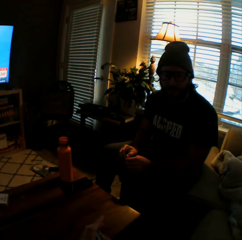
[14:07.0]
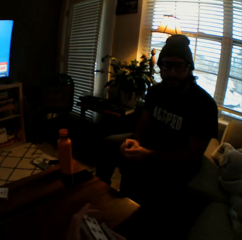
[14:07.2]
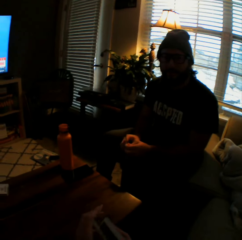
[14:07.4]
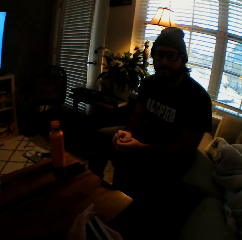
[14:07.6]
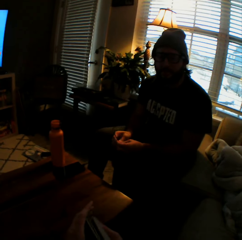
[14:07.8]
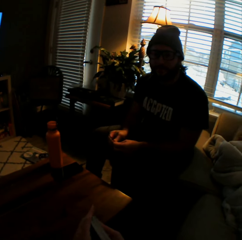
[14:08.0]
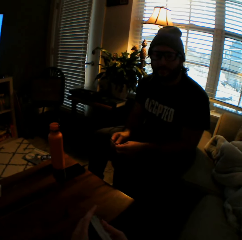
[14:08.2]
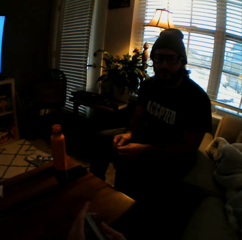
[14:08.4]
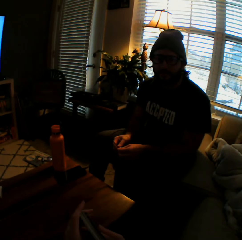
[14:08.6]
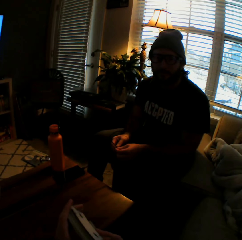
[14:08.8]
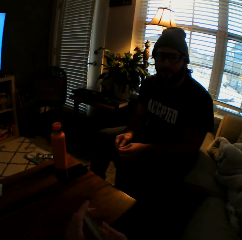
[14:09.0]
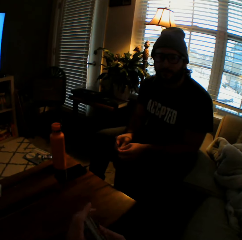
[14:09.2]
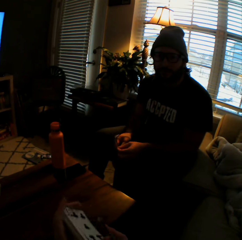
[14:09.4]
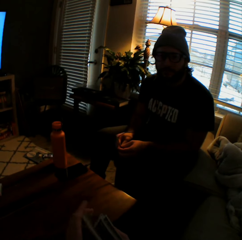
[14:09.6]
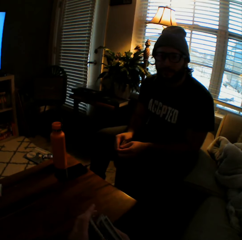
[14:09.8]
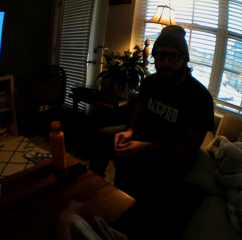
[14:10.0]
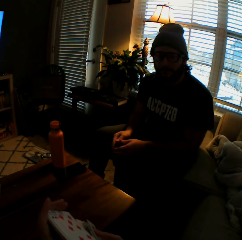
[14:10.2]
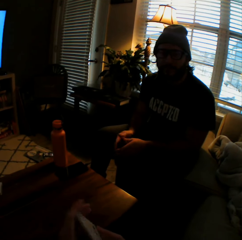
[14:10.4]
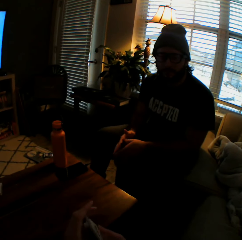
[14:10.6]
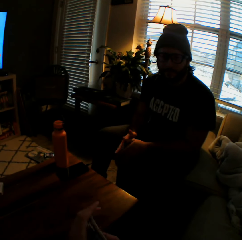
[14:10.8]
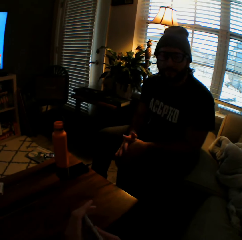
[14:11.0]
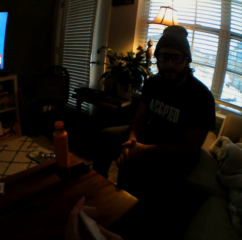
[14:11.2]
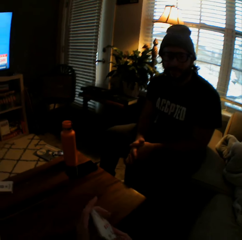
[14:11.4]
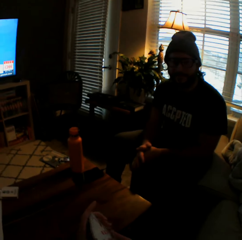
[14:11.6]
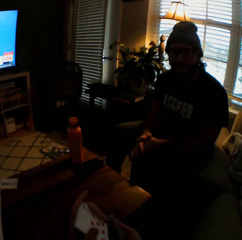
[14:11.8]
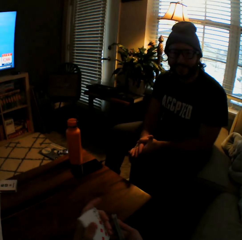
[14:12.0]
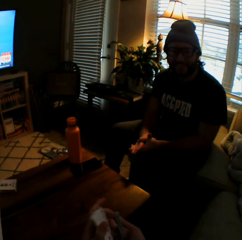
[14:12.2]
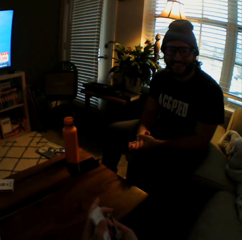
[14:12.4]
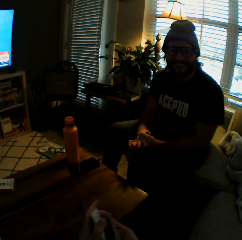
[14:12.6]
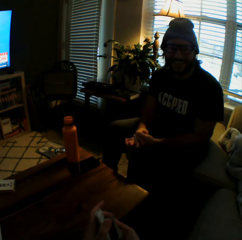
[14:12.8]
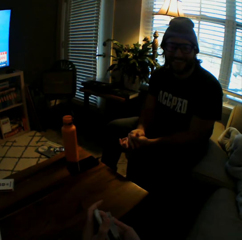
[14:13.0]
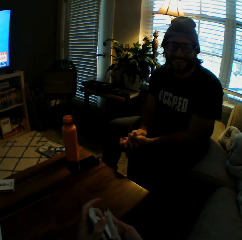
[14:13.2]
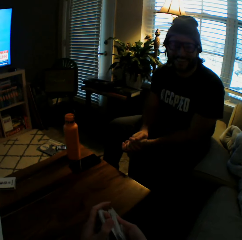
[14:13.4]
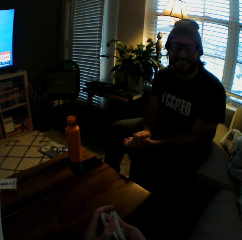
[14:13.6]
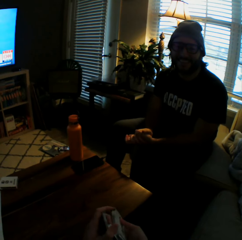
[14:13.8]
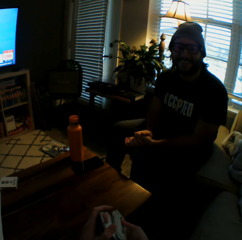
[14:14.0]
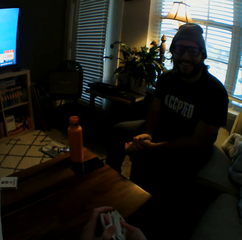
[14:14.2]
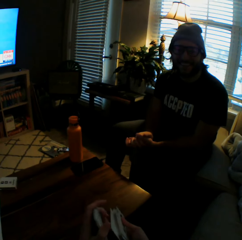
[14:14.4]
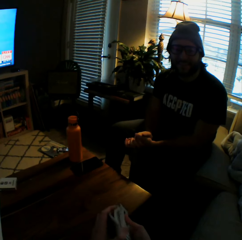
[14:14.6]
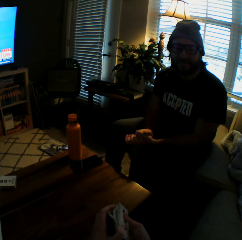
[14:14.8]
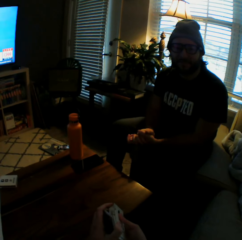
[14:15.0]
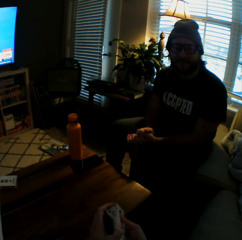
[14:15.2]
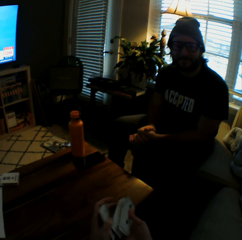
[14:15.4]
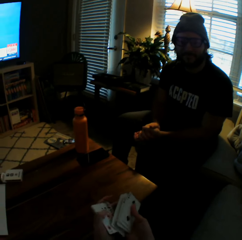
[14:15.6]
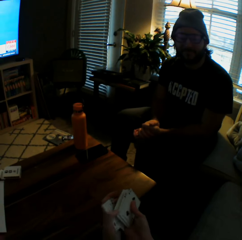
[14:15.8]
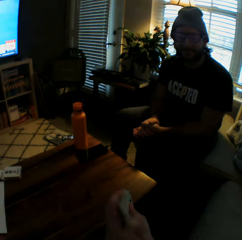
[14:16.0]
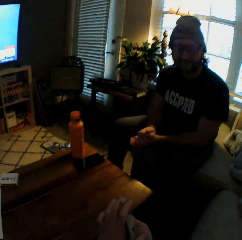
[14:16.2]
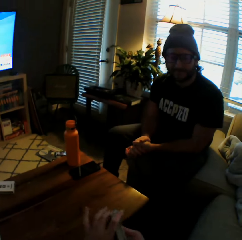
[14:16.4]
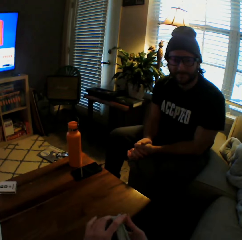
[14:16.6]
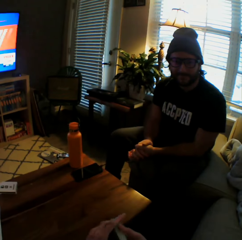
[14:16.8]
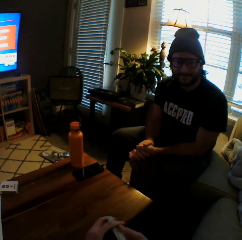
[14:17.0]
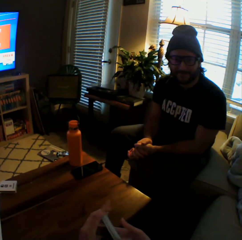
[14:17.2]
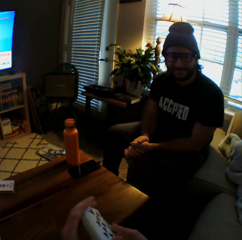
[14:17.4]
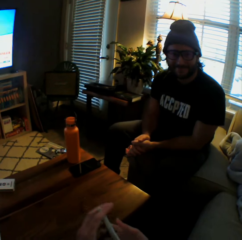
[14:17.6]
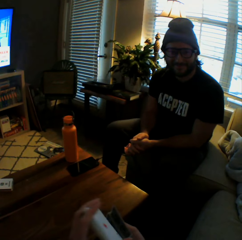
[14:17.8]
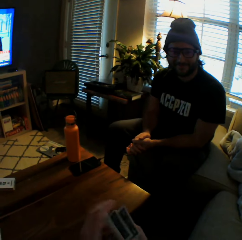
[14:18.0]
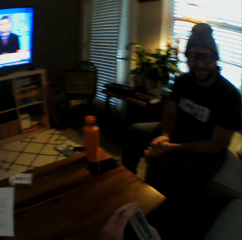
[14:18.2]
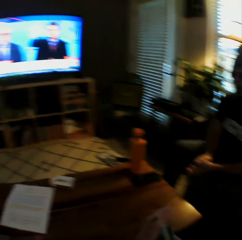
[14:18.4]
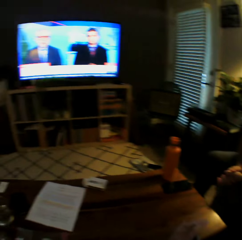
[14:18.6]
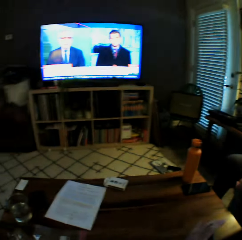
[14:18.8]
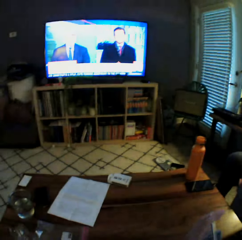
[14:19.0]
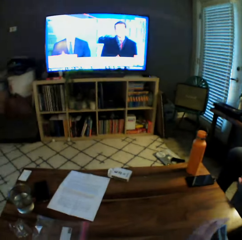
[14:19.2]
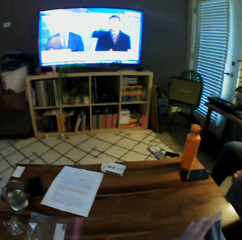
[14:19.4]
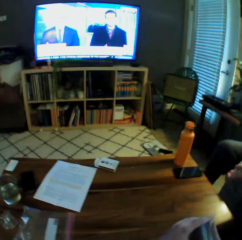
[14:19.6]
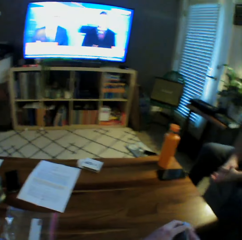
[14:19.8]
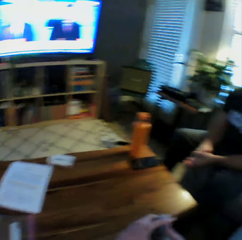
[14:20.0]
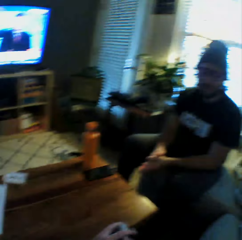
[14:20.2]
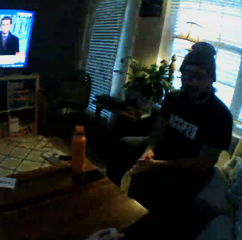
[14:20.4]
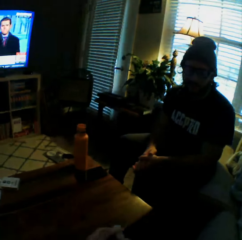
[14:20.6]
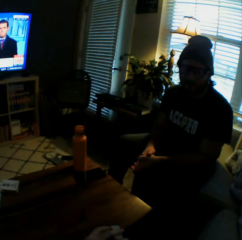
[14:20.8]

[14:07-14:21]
The camera wearer shuffles the cards with both hands.

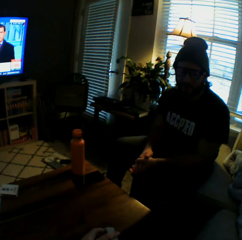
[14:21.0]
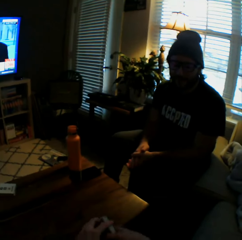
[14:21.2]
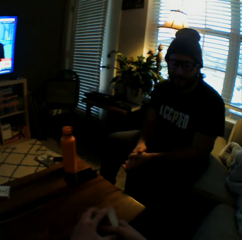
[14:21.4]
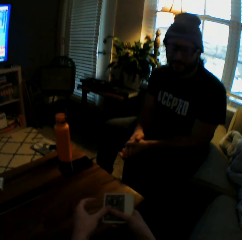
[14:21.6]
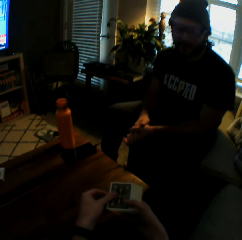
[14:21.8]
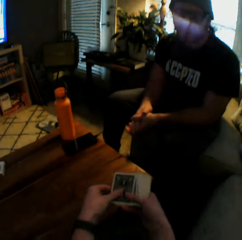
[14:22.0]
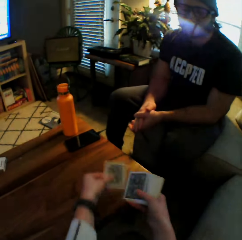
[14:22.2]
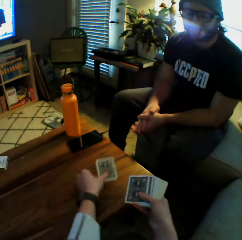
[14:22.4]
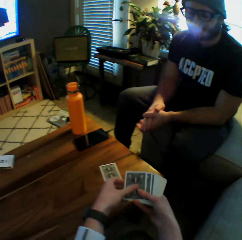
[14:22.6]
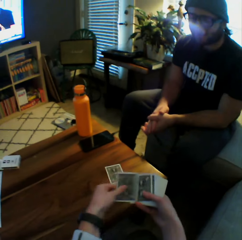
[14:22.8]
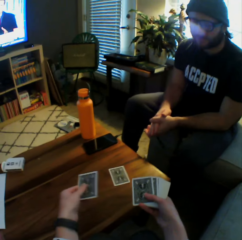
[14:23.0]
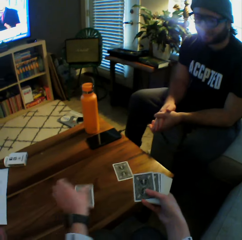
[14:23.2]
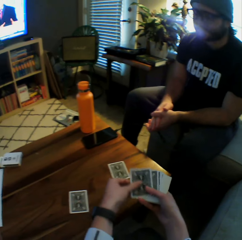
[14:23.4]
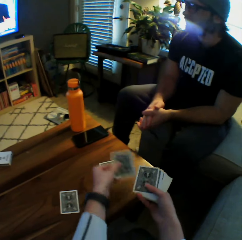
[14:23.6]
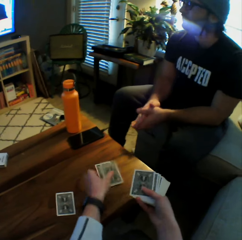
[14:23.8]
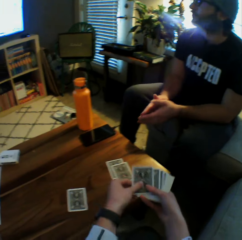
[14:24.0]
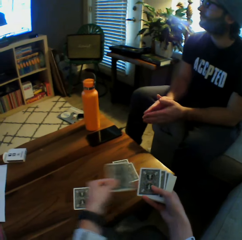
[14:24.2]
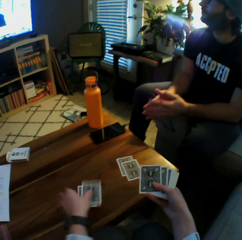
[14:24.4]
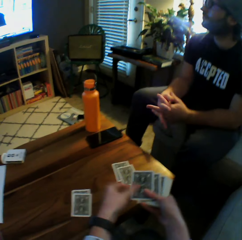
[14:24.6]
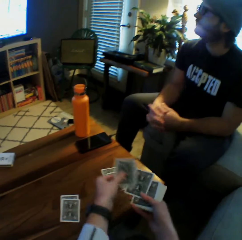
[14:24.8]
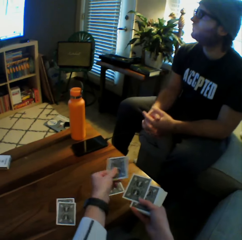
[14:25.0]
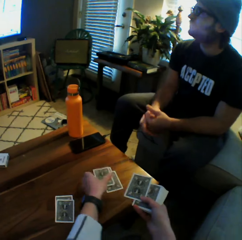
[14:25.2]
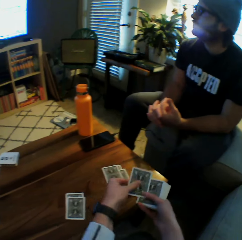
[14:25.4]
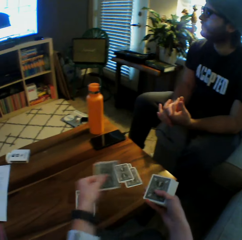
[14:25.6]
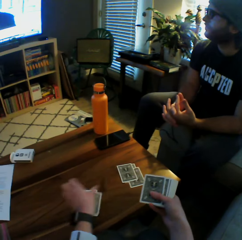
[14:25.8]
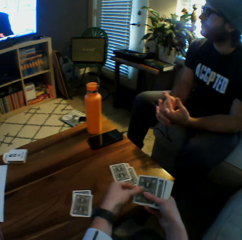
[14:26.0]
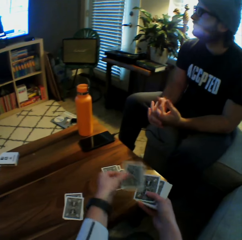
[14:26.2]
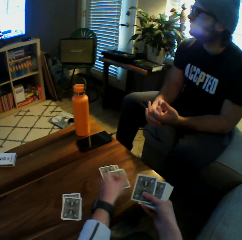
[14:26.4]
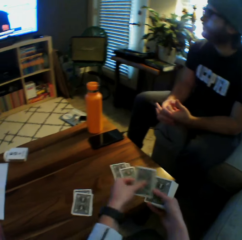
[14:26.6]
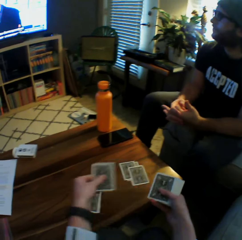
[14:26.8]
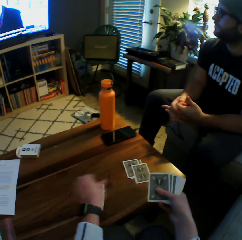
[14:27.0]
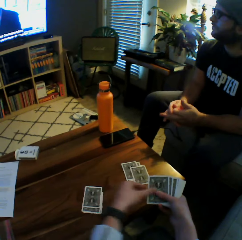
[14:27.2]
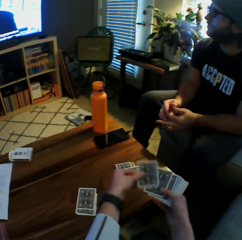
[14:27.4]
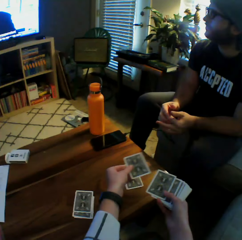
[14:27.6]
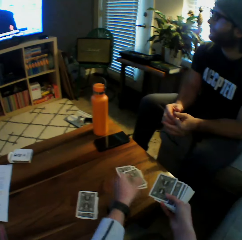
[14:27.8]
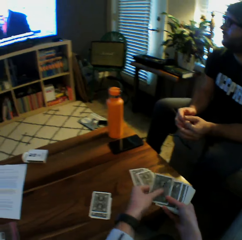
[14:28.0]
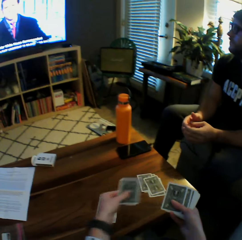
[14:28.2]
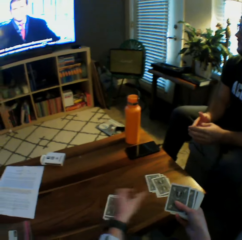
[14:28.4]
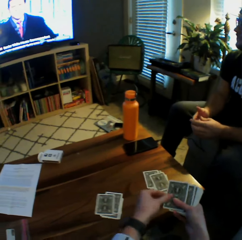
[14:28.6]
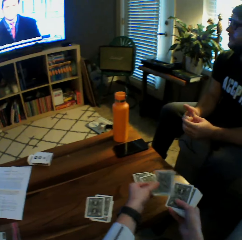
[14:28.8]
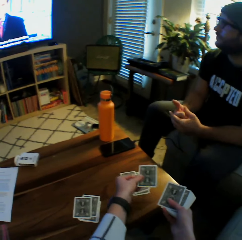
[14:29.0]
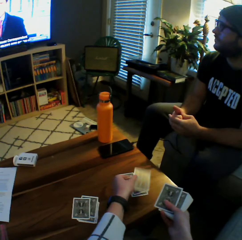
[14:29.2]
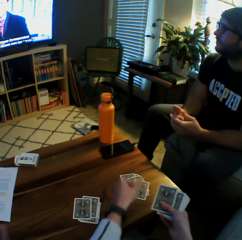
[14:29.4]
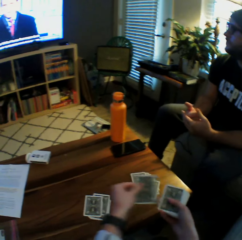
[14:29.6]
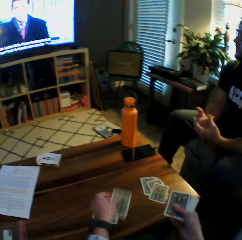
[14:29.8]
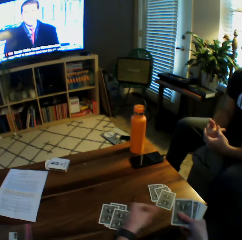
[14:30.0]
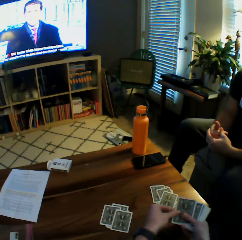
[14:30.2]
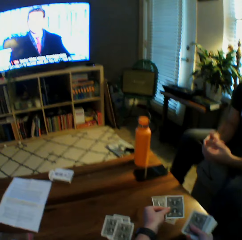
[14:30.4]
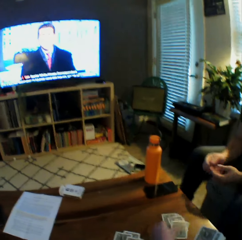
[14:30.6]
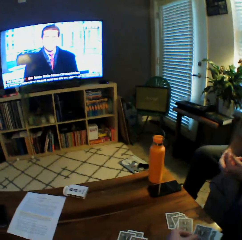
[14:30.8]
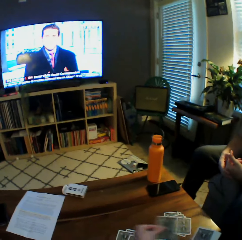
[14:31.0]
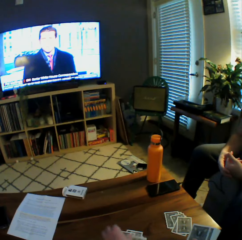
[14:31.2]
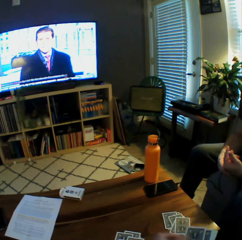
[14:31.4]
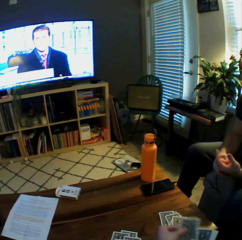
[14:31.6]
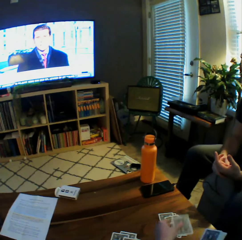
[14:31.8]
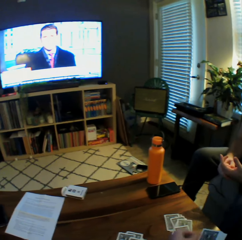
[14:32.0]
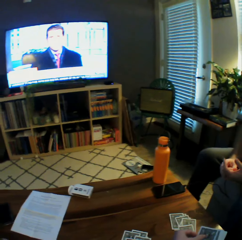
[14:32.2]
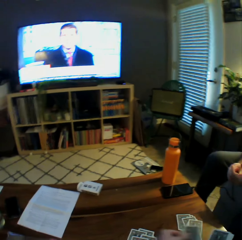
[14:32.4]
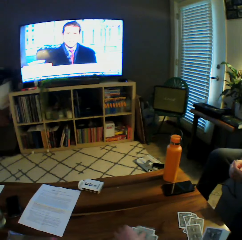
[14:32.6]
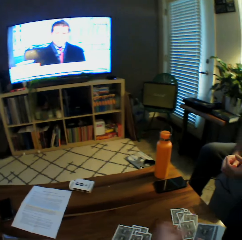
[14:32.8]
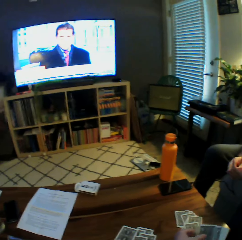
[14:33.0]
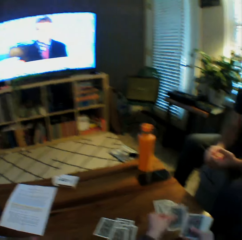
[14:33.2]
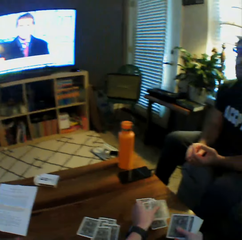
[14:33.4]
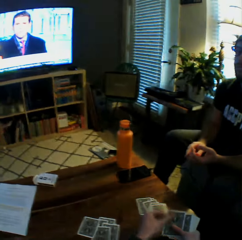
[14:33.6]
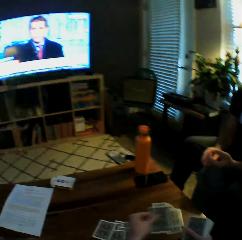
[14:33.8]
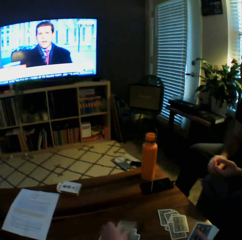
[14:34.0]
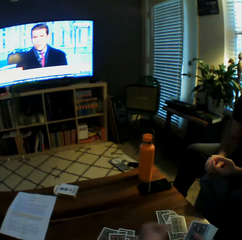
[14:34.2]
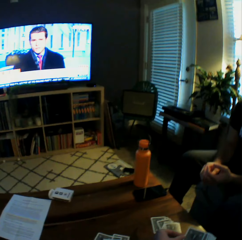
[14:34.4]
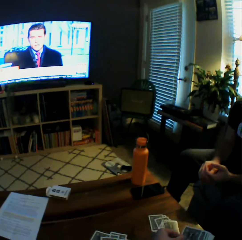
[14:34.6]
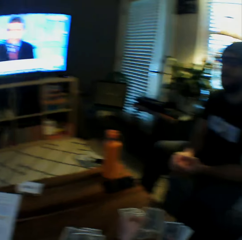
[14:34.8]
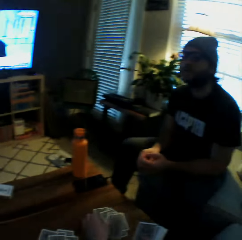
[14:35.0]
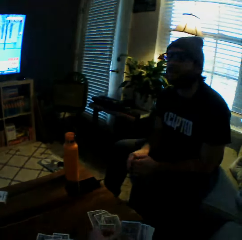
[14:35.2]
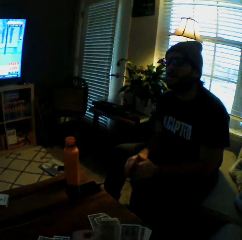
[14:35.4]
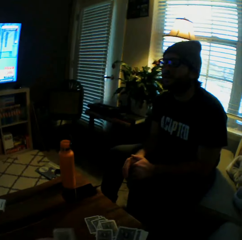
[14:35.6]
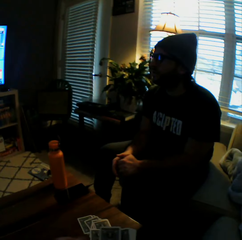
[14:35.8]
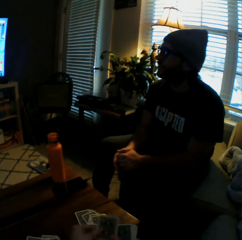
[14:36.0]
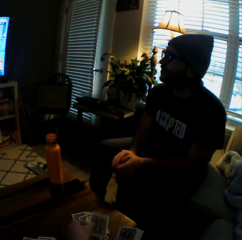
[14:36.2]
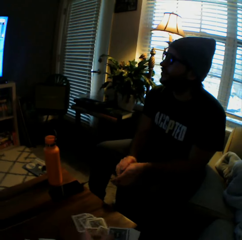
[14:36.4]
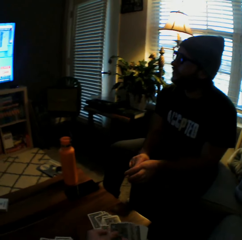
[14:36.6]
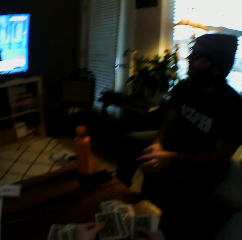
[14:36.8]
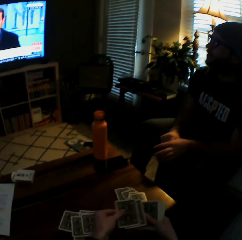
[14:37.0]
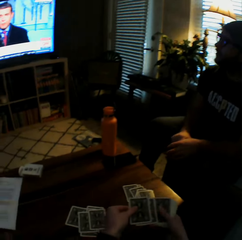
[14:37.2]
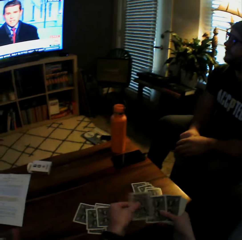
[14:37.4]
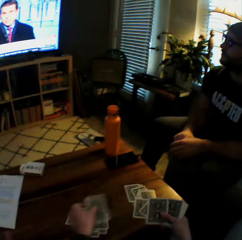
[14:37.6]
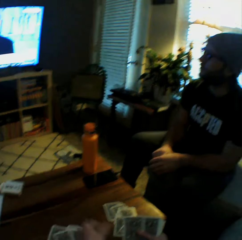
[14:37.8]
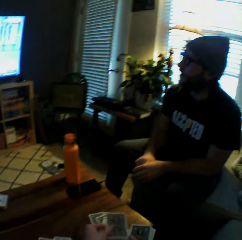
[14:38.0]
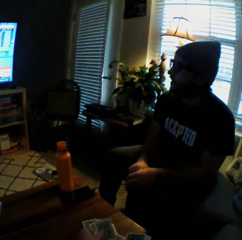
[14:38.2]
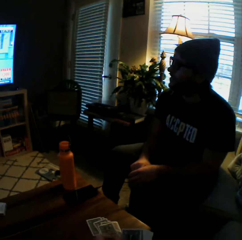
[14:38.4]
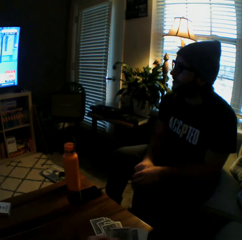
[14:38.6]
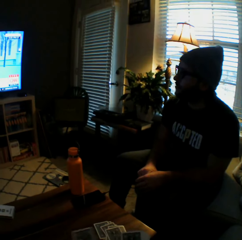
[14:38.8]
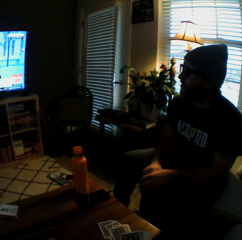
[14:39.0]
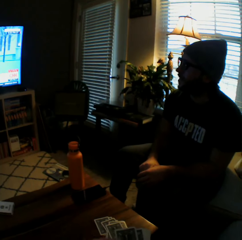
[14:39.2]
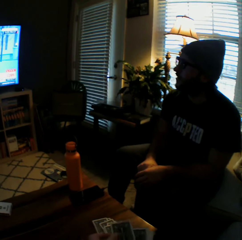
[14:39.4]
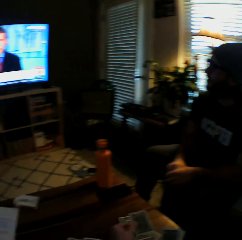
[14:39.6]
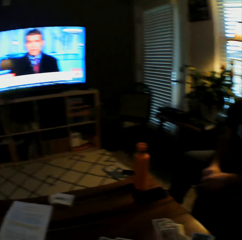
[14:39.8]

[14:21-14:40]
The camera wearer puts some playing cards on the table. He shares the cards between himself and the man. He interacts with the man.
